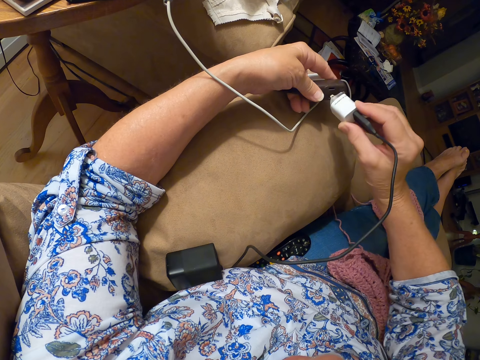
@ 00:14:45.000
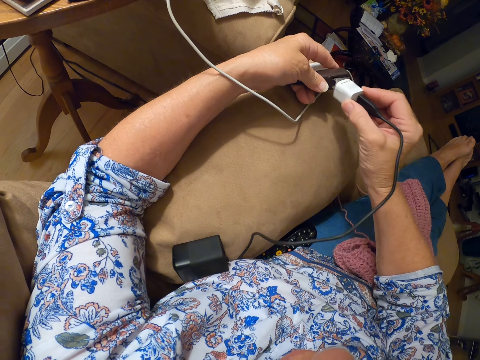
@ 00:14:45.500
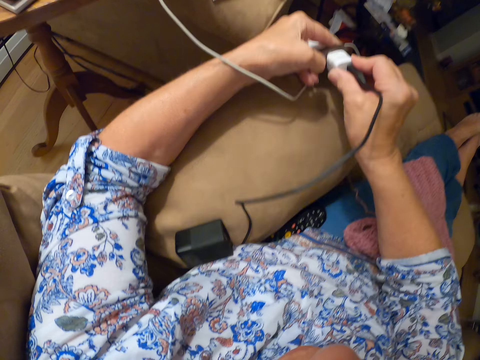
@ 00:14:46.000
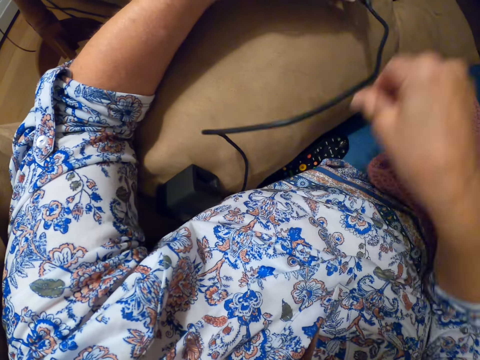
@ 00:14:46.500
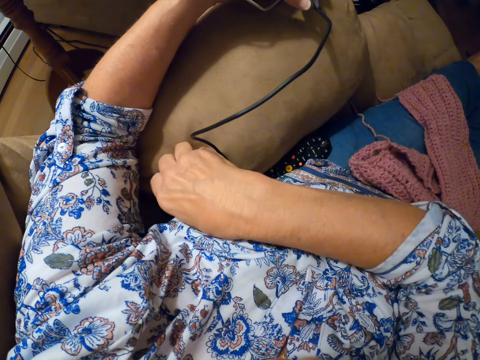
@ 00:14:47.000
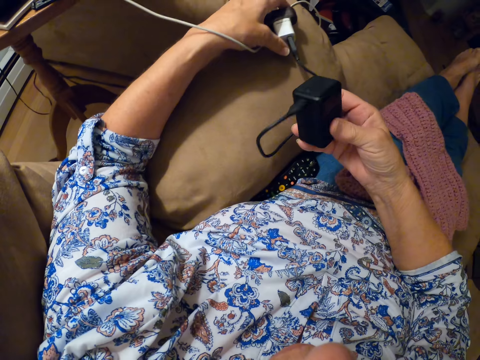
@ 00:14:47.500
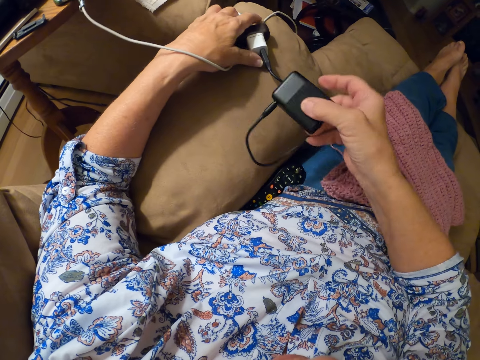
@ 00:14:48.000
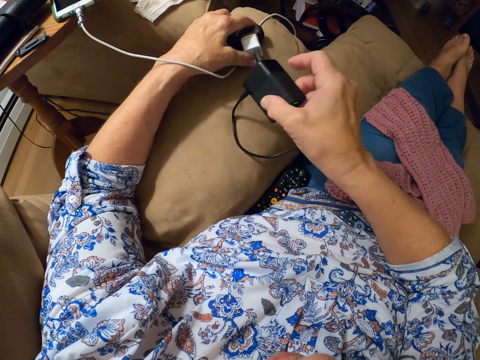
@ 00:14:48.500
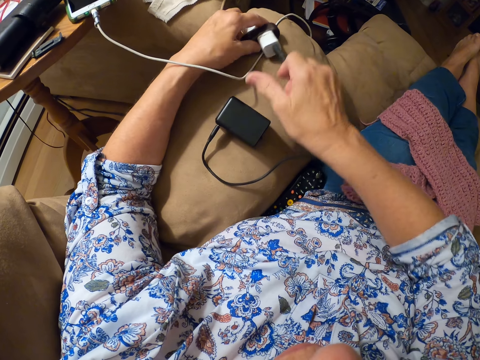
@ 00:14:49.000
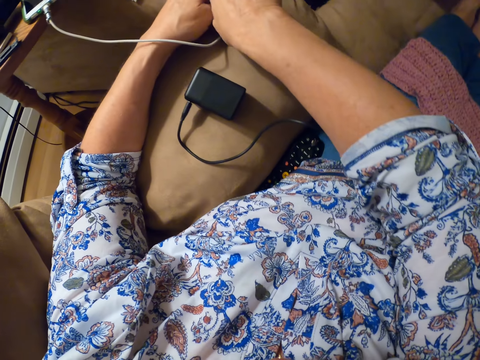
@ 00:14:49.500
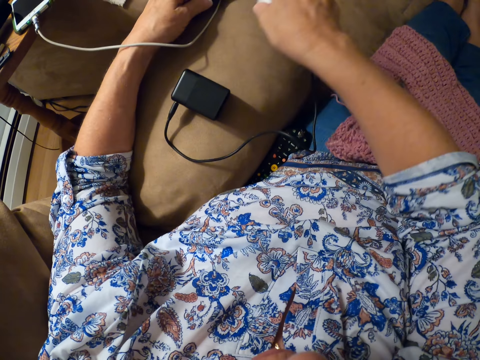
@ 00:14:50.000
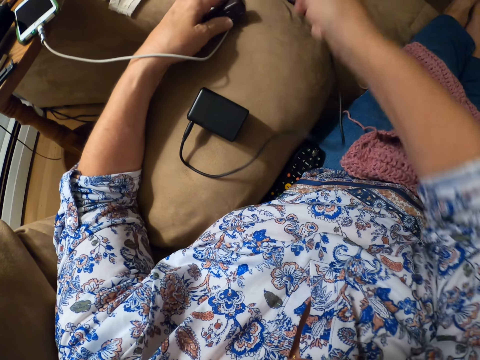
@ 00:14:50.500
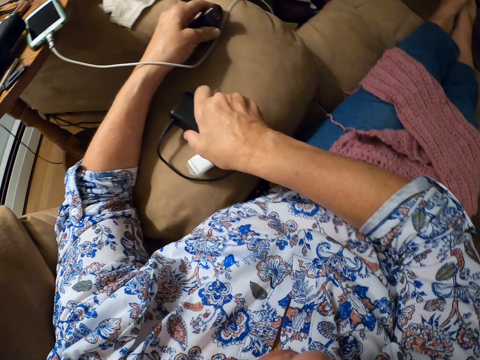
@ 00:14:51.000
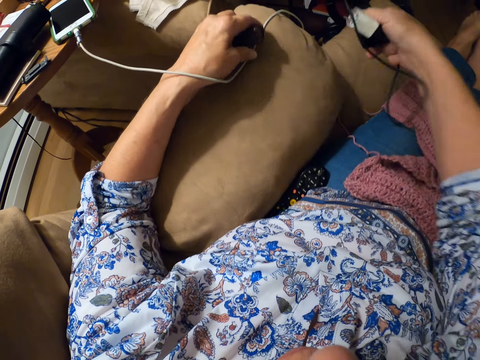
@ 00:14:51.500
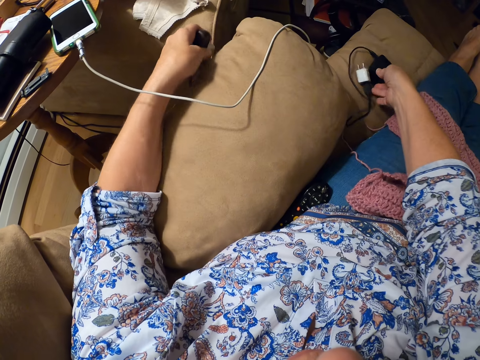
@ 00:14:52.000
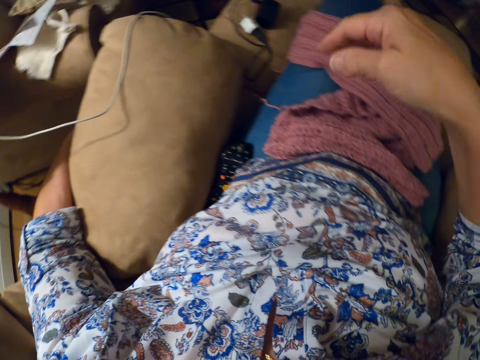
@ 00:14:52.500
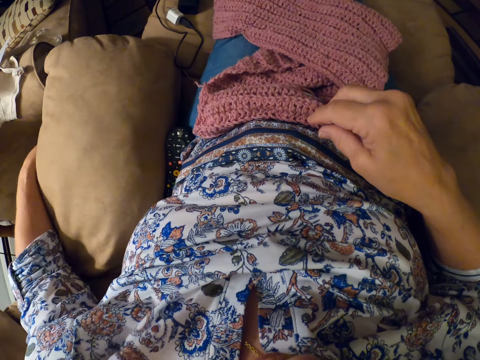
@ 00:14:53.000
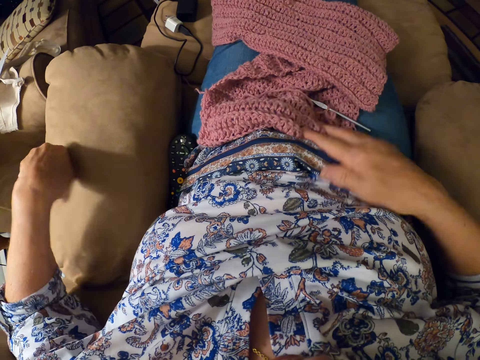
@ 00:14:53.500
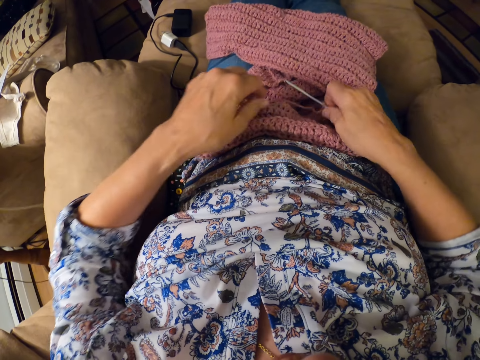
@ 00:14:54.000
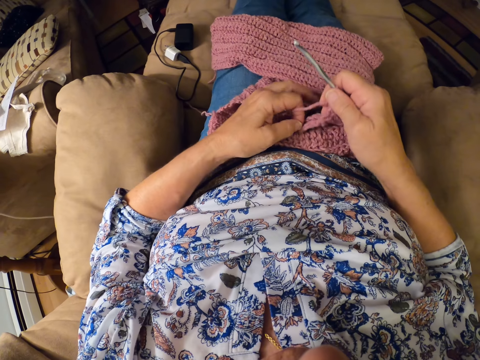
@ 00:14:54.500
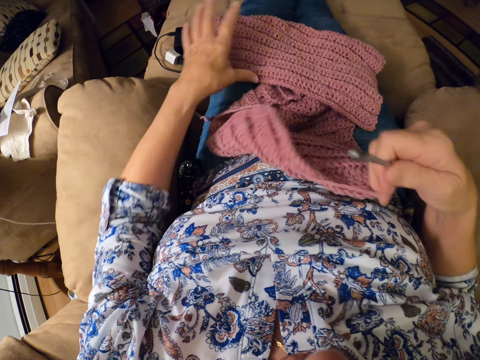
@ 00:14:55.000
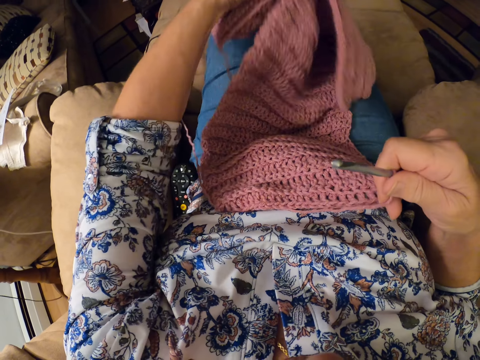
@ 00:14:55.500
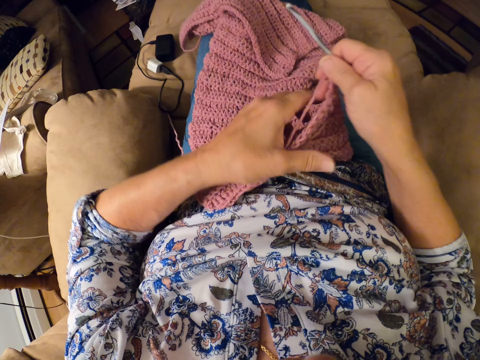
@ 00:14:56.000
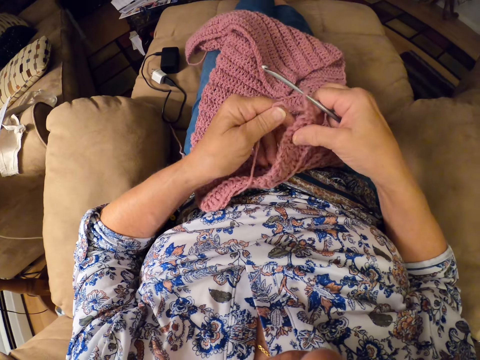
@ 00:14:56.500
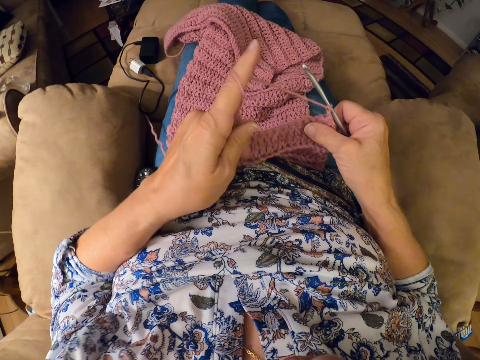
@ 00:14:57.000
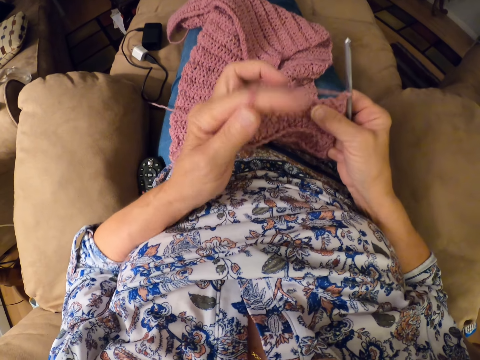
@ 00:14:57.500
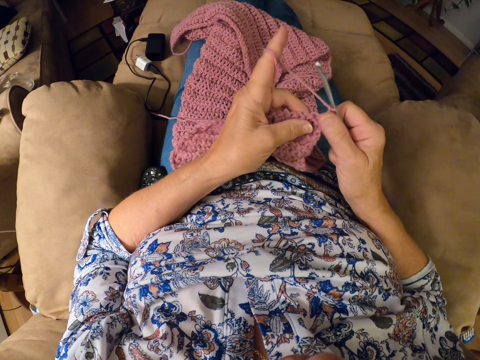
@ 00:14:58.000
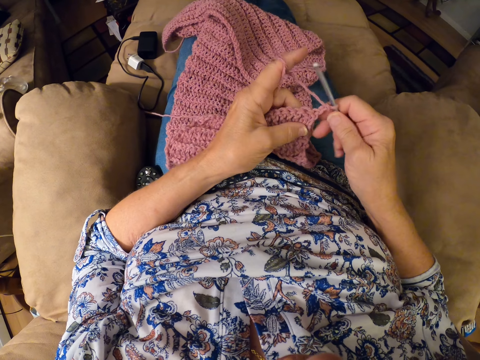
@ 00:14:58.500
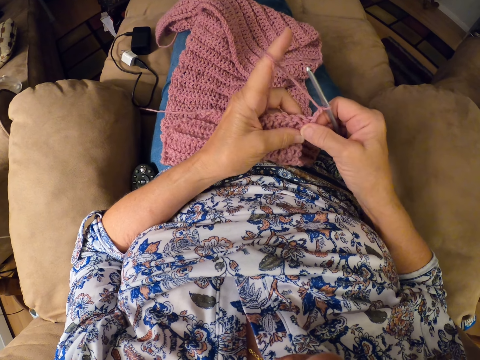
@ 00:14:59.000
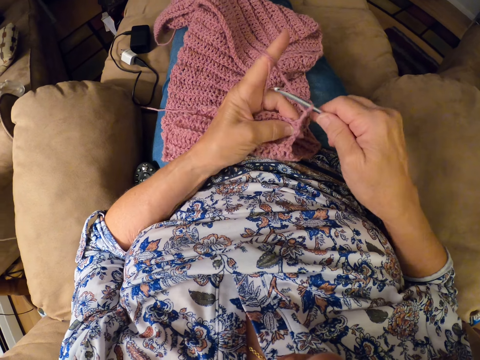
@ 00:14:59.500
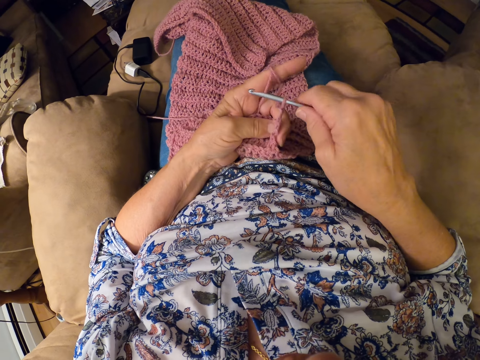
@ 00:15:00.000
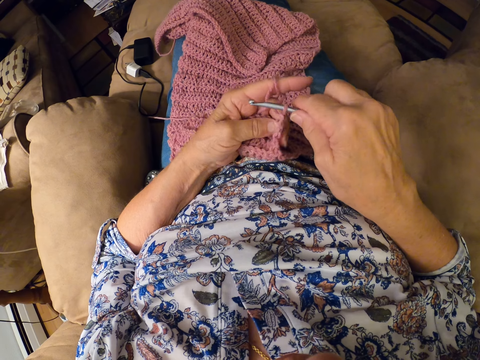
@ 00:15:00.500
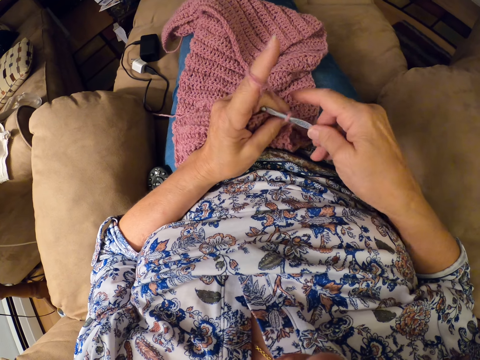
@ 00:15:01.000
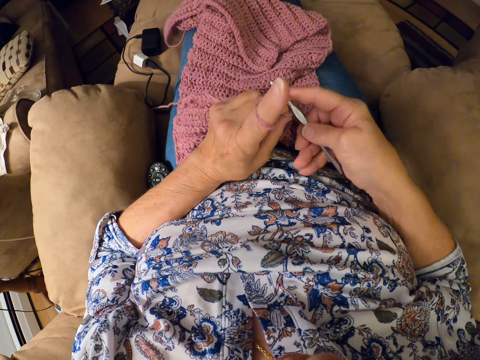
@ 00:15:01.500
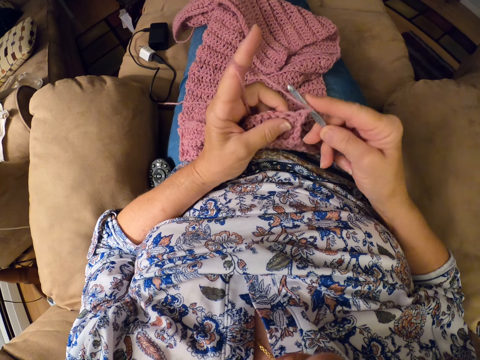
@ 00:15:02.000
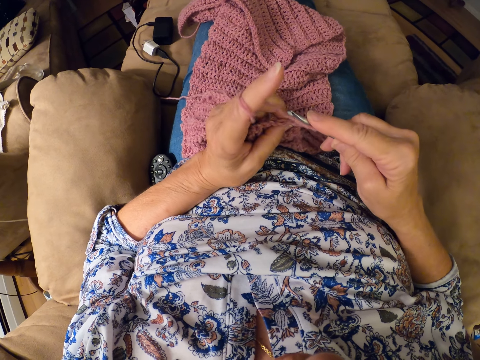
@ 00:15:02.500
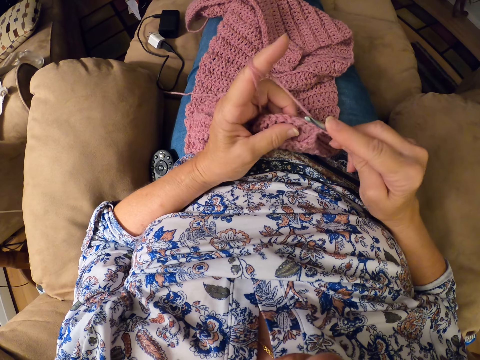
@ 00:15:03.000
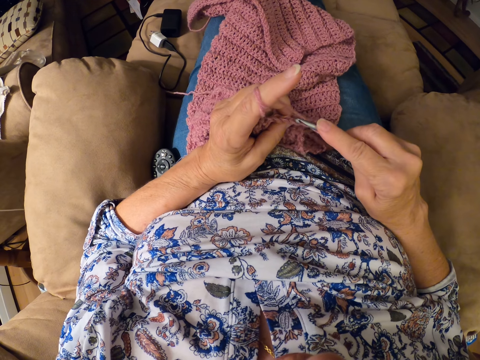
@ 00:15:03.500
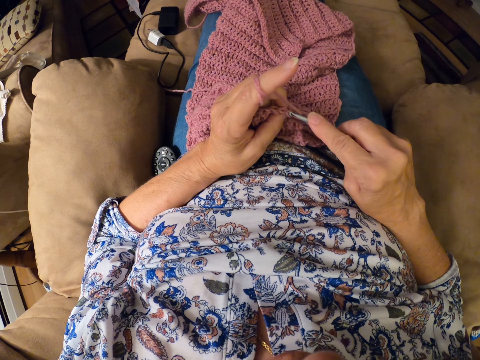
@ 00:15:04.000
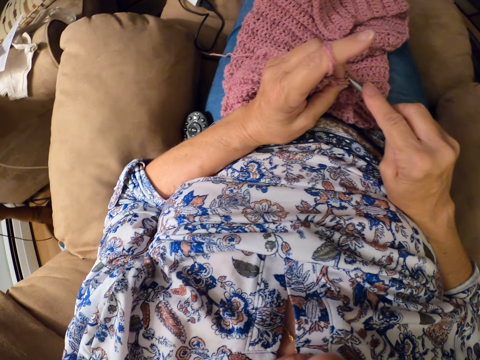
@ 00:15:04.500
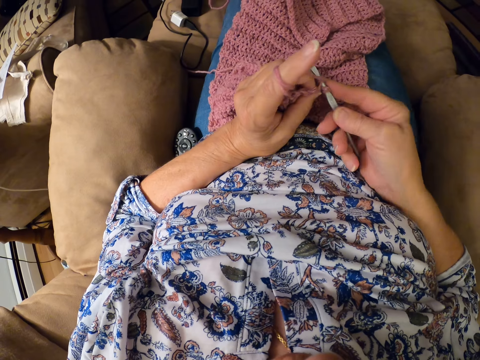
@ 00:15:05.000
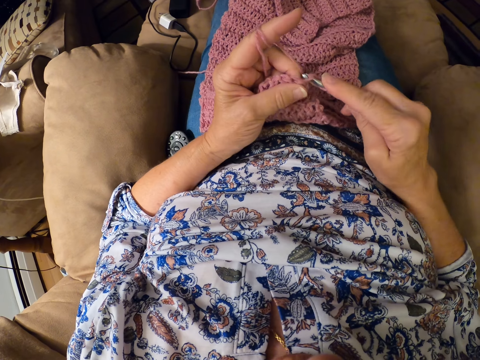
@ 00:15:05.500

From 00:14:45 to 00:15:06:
The camera wearer picks up the electric charging adapter from the left arm of the sofa with her right hand. She holds the socket extension cord. She drops the electric charging adapter on the left arm of the sofa with her right hand. She unplugs the electric charging adapter in her right hand from the adapter in her left hand. She picks up the electric charging adapter from the left arm of the sofa with her right hand. She places the socket extension cord on the couch. She drops the electric charger adapter in her right hand on the seat of the sofa. She drops the adapter in her left hand on the floor. She touches the yarn with her right hand. She picks up the crochet hook with her right hand and picks up the thread with her left hand. She adjusts the position of the yarn on her lap with both hands. She twirls the thread around her left index finger. She crochets the yarn with the crochet hook in her right hand.

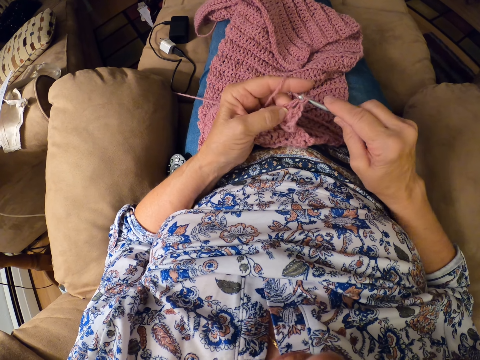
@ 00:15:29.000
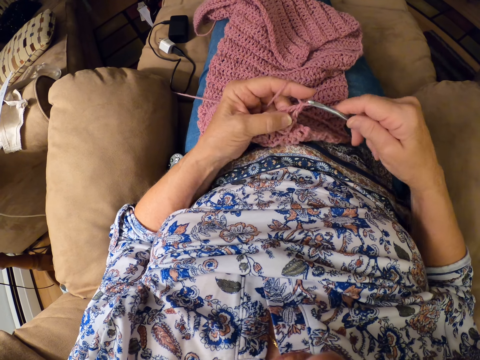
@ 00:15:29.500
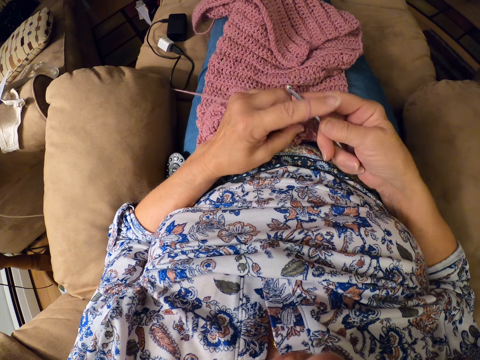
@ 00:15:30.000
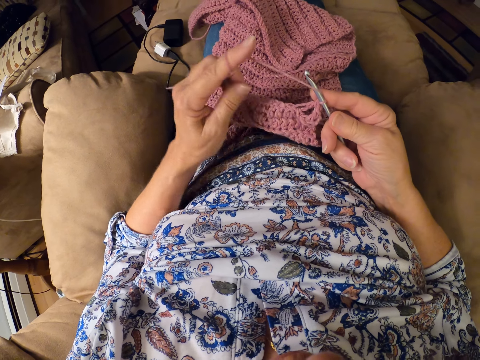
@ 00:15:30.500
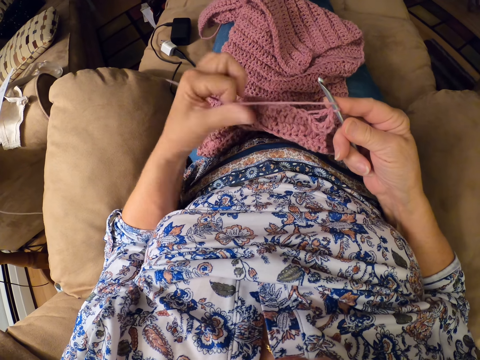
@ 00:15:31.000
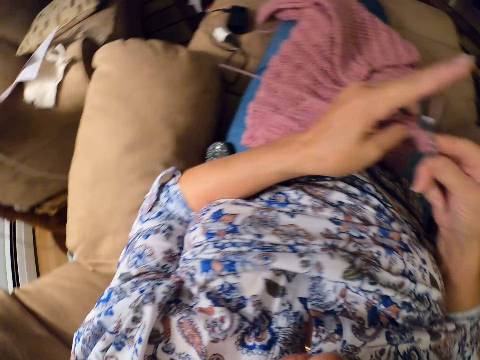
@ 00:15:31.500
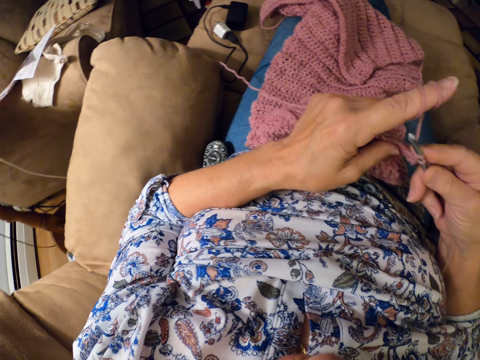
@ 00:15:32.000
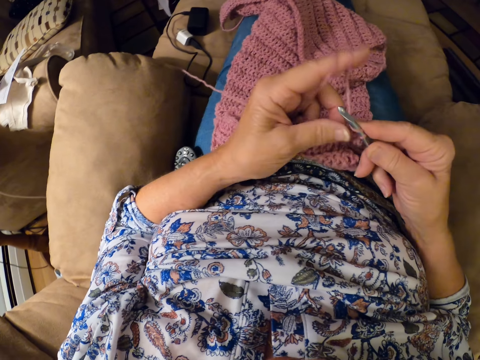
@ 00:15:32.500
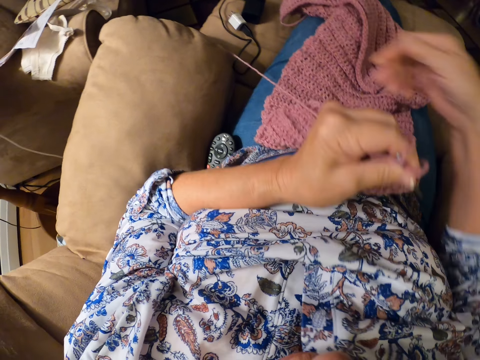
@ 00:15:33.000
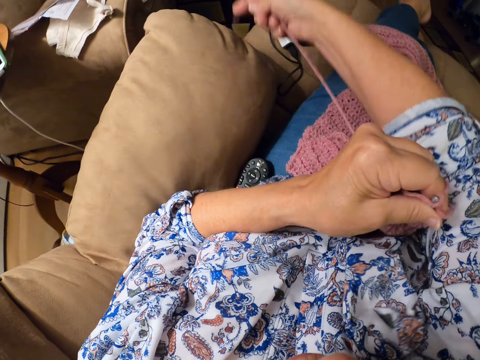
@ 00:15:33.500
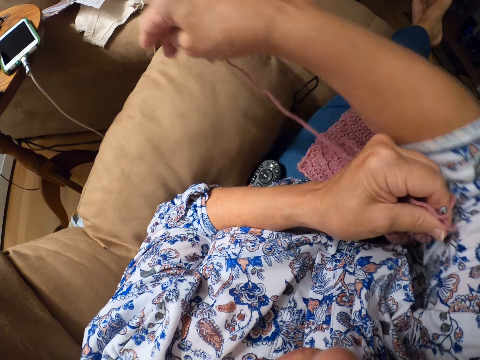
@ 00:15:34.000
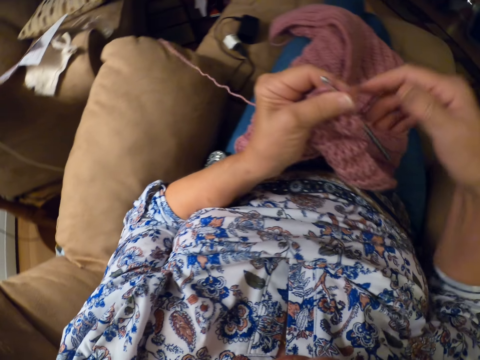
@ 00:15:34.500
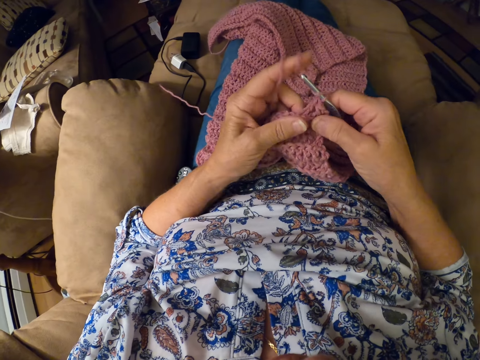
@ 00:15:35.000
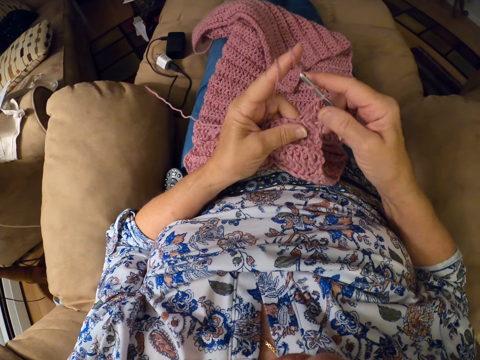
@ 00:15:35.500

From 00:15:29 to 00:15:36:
The camera wearer untwirls the thread from her left index finger. She pulls the thread. She adjusts the thread with her right hand. She crochets the yarn with the crochet hook in her right hand.
